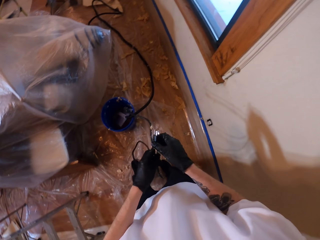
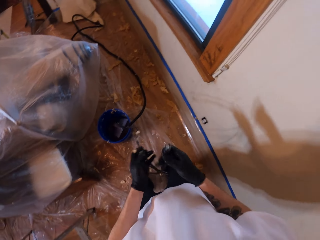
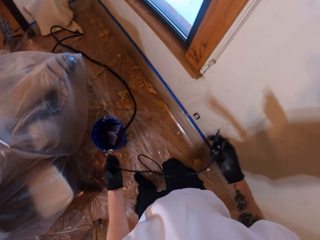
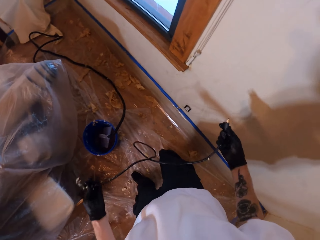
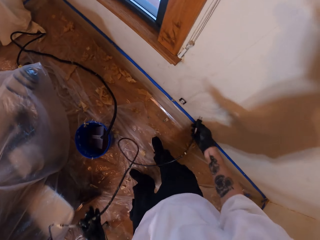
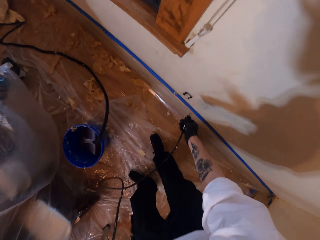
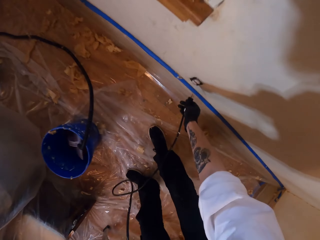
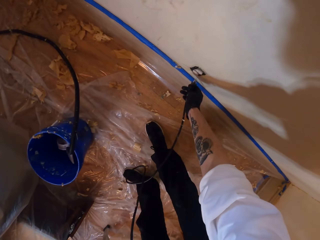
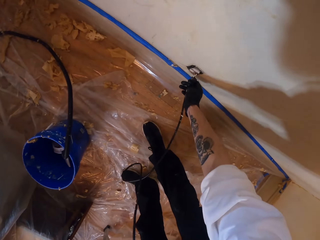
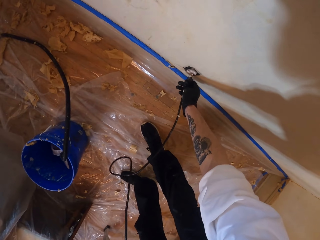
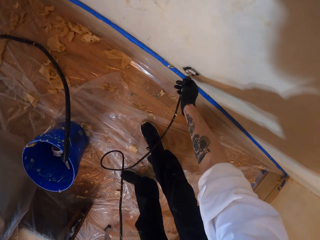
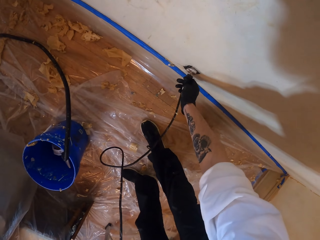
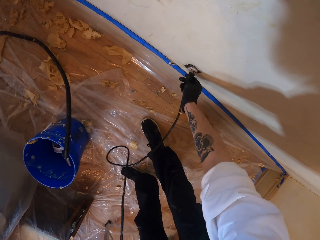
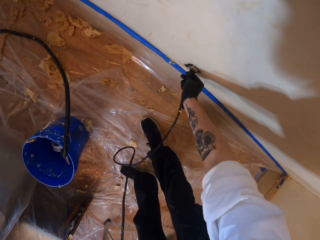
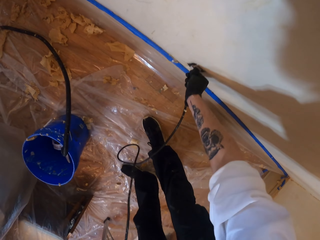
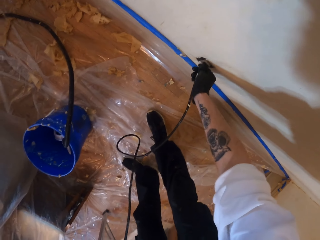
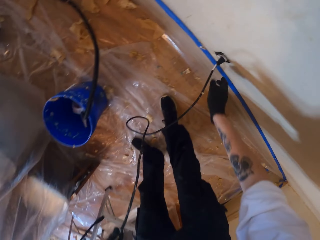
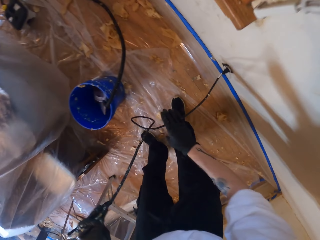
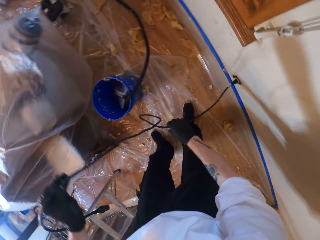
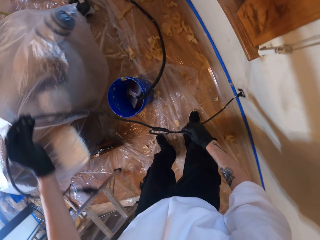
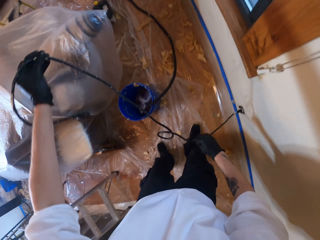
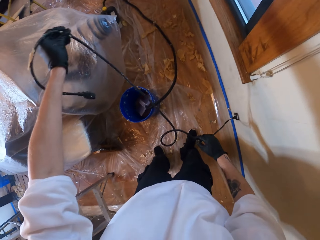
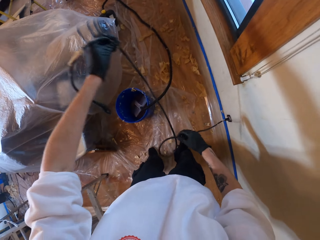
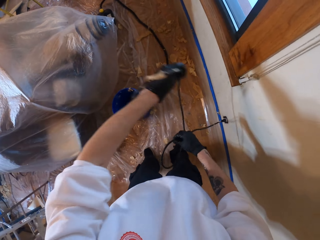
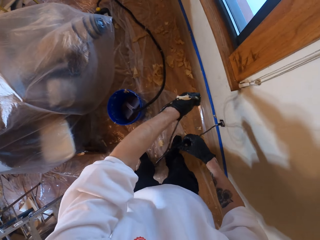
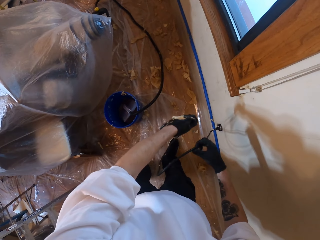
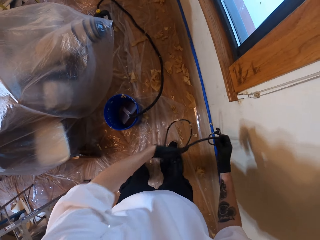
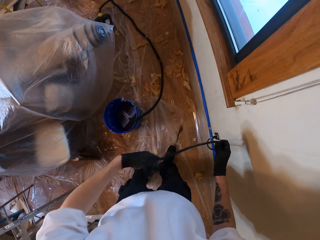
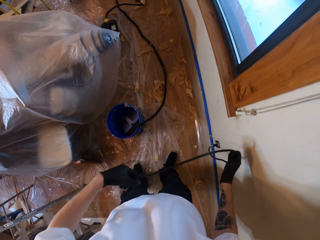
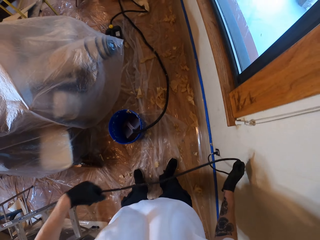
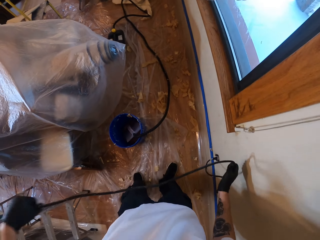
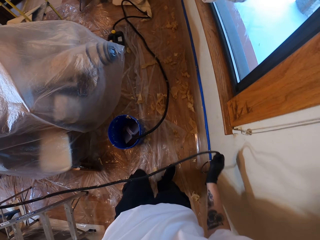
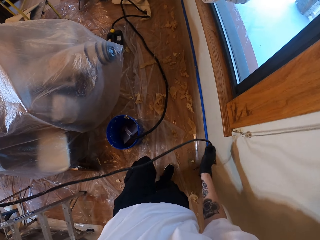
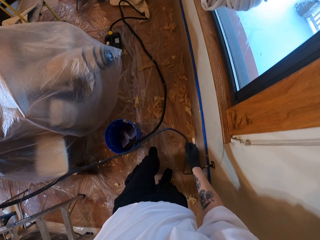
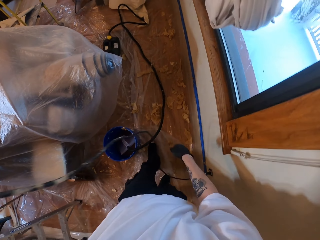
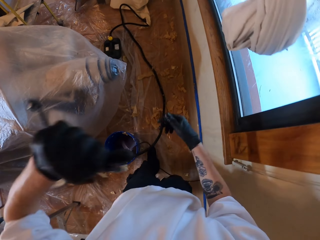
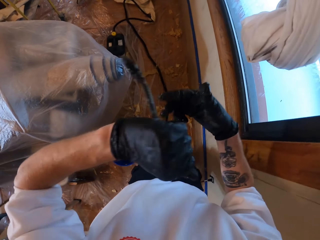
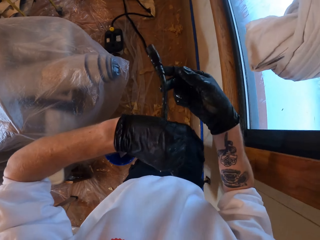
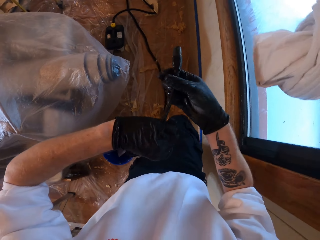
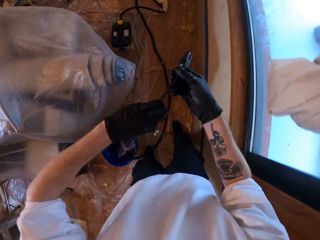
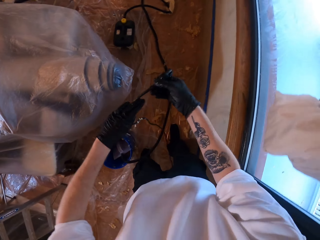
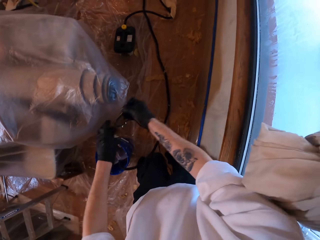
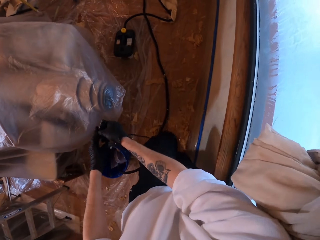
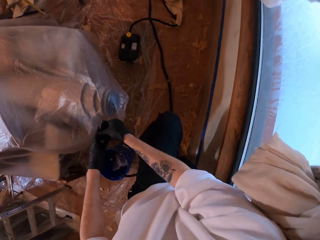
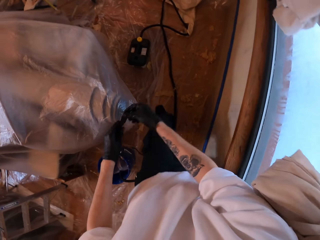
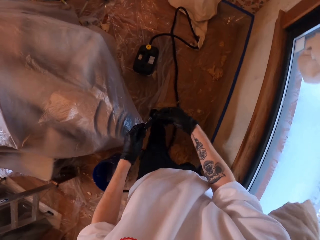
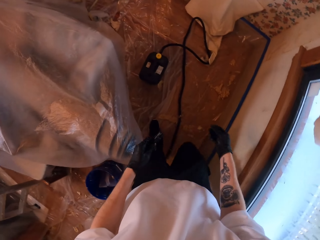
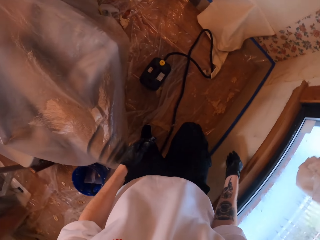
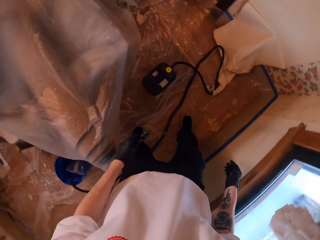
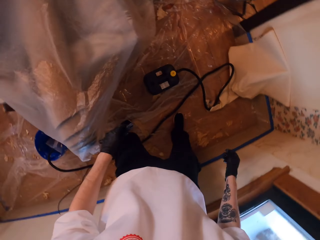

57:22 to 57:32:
The camera wearer connects the cable or wire to the power socket. They hold the wire. They walk in the house.

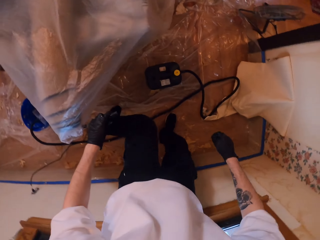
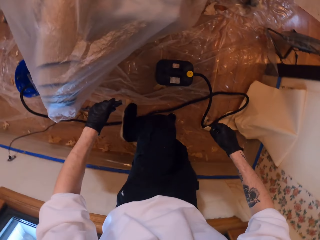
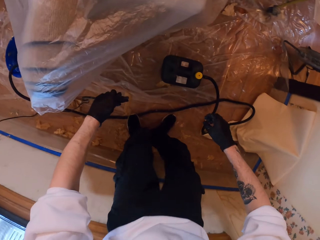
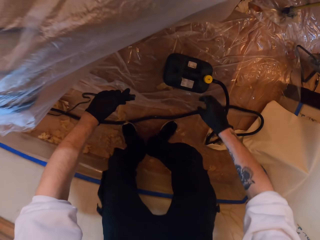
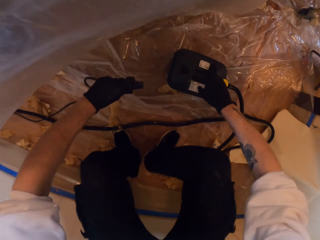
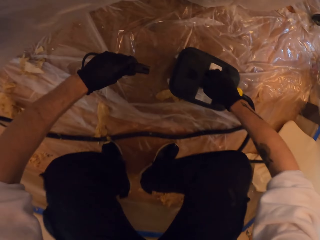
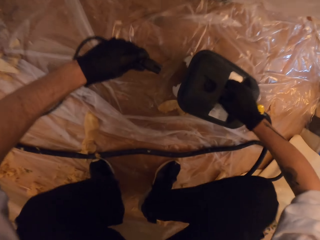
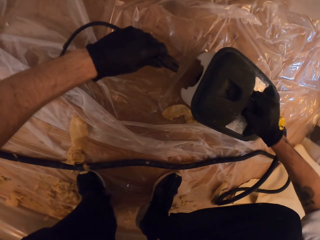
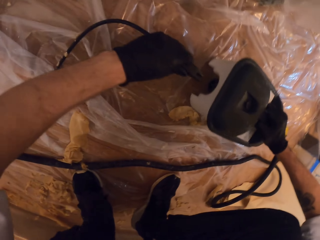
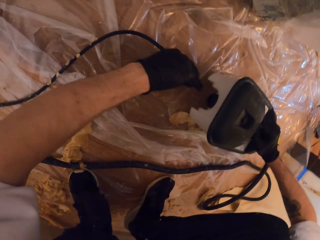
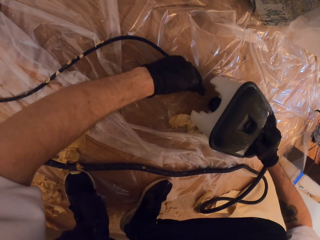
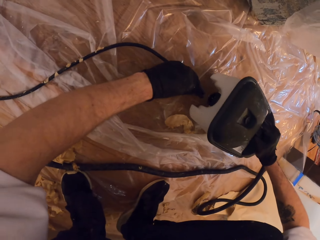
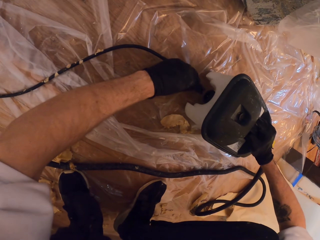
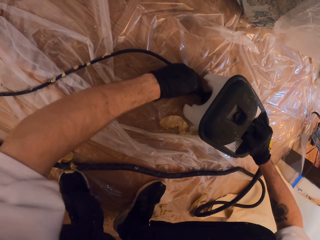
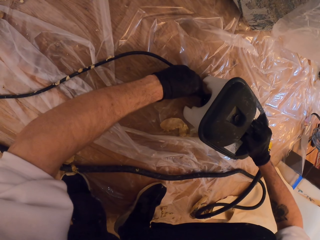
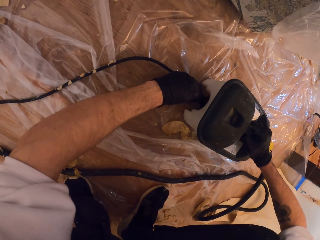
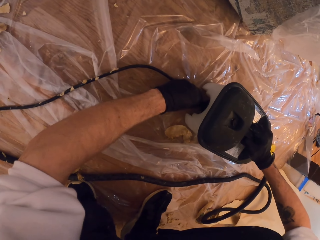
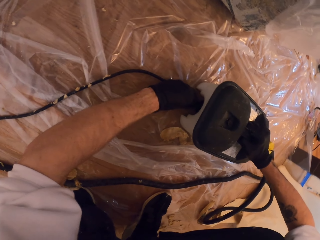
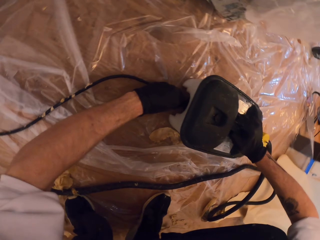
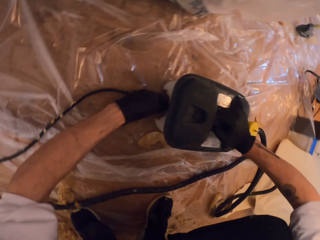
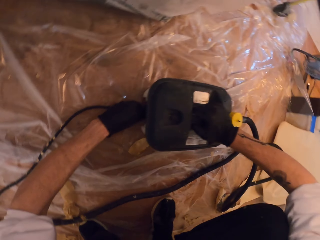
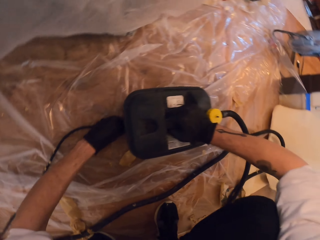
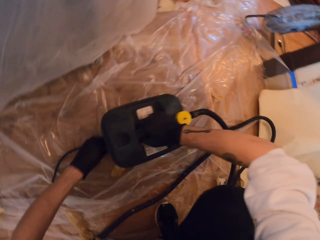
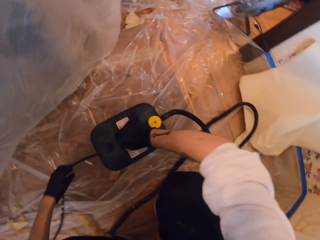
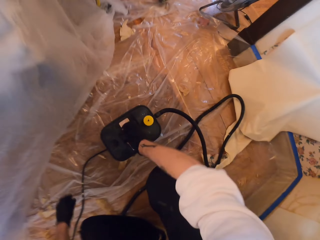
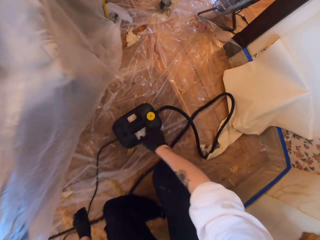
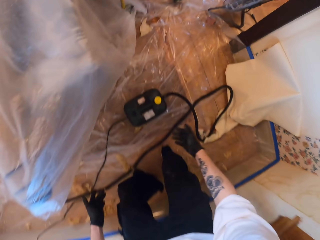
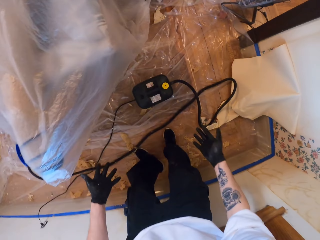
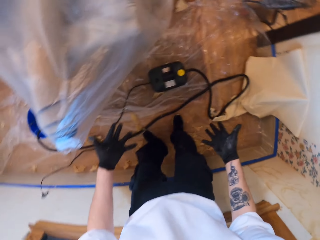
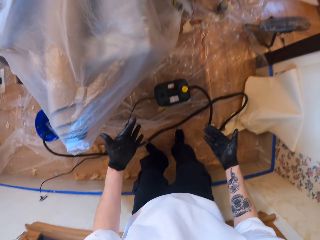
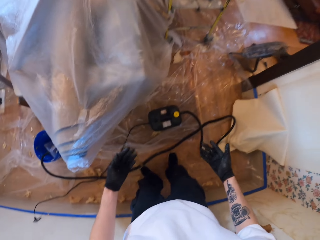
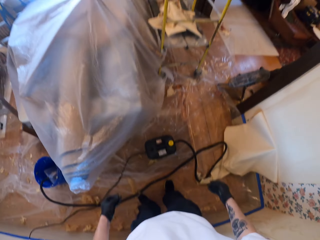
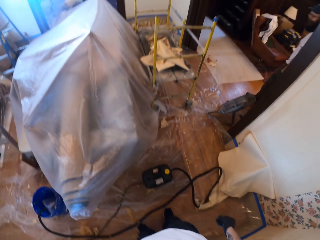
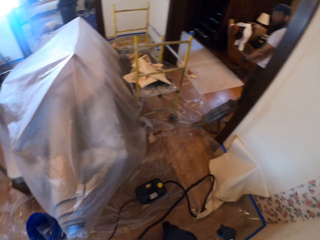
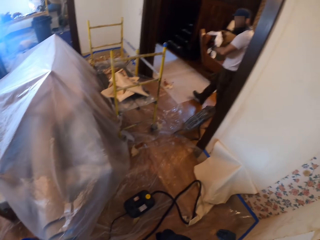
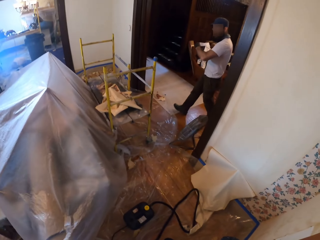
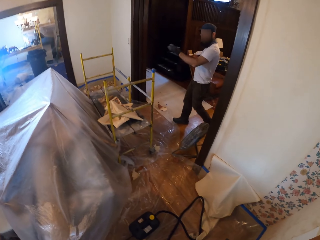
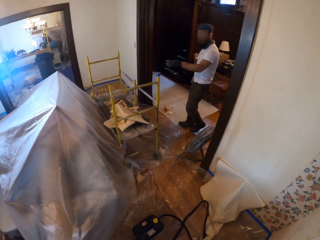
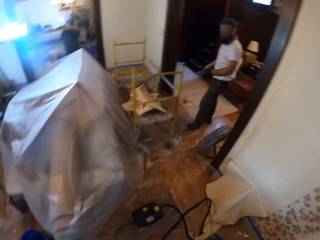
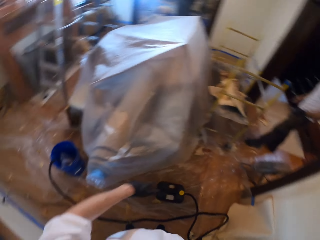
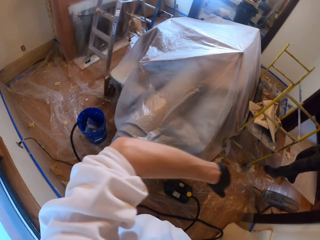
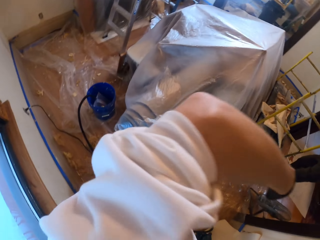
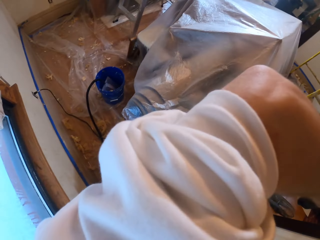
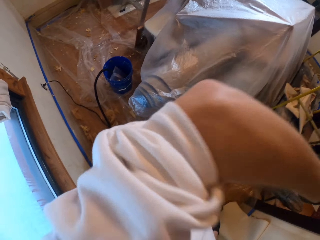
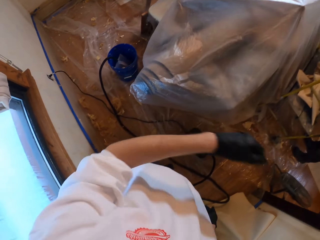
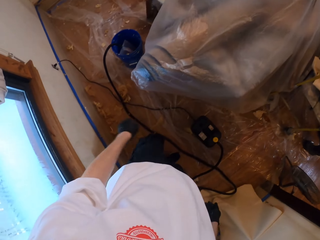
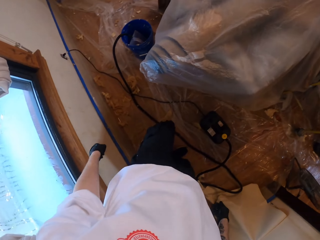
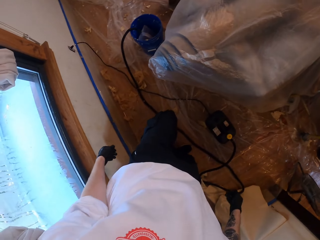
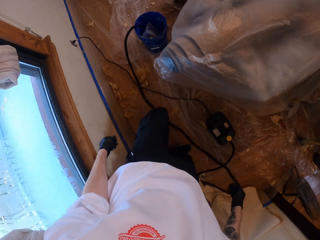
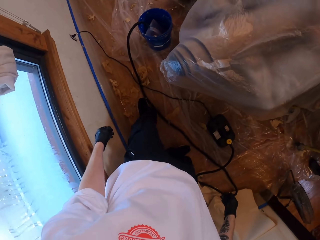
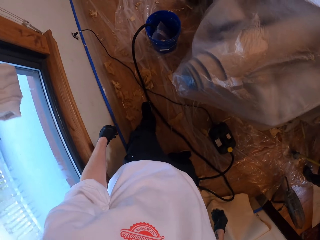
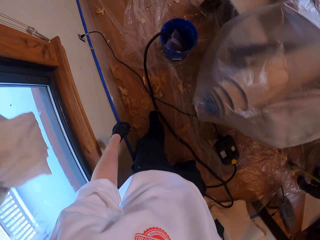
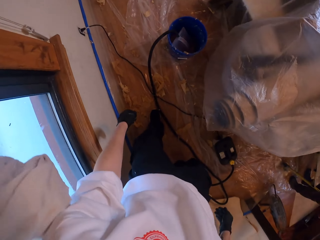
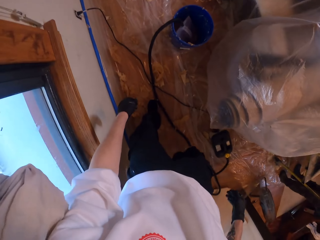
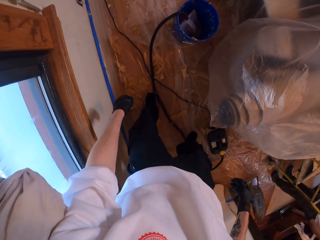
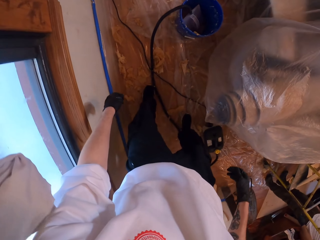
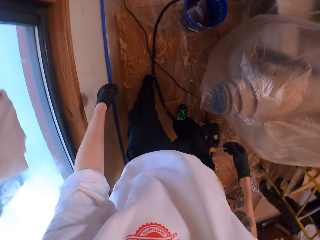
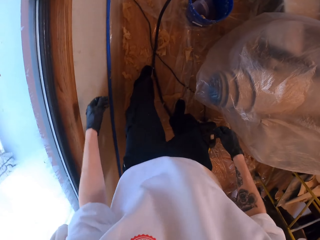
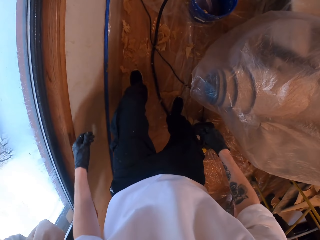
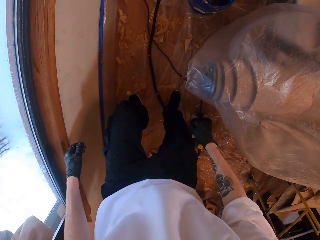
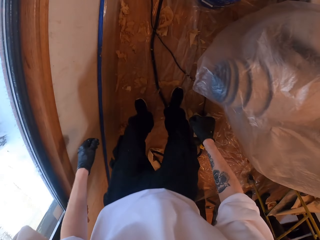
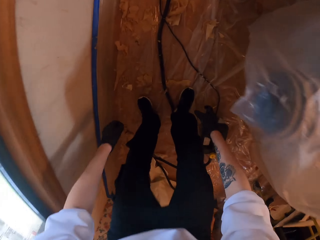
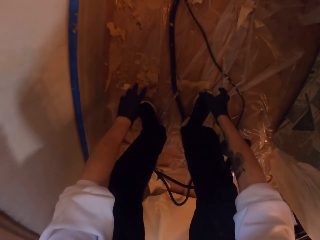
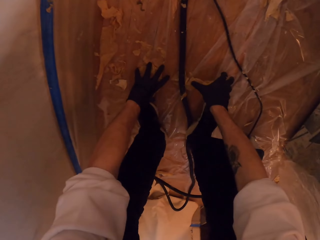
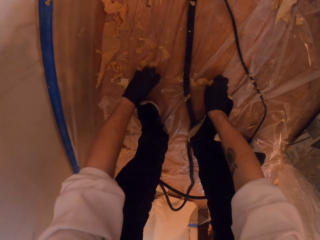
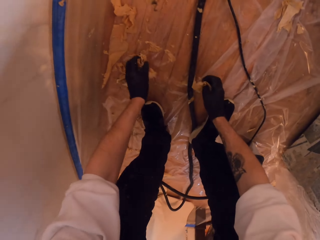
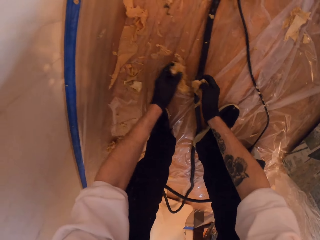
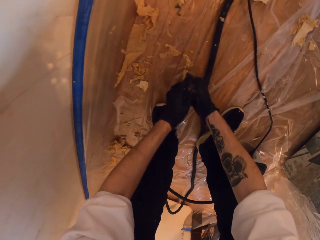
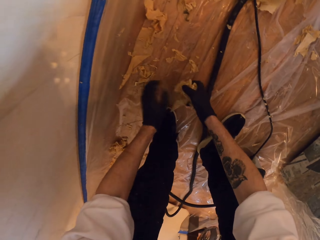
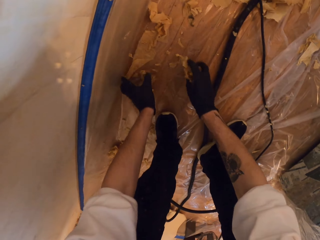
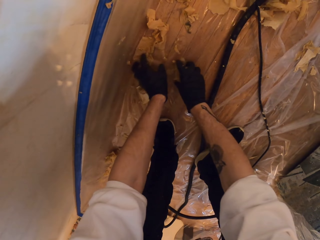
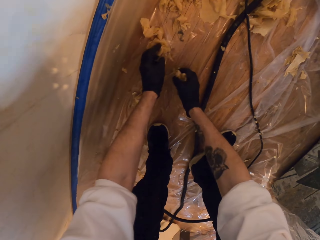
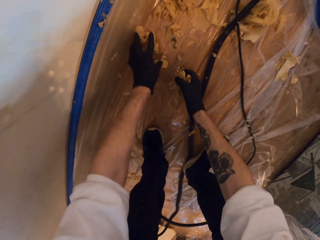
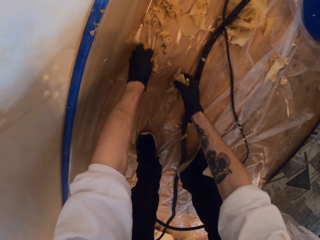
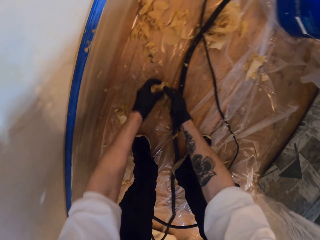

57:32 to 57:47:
The camera wearer holds the tank. They connect the cable to the jerrycan. They fix the wire on the tank. They look around. A man walks in the house. The camera wearer lifts up a hand. They collect trash on the floor.
